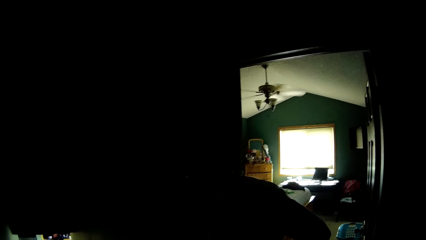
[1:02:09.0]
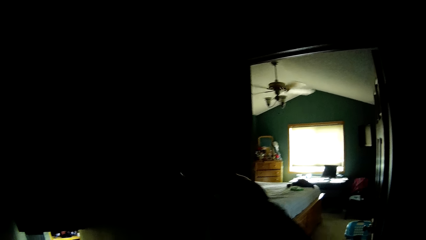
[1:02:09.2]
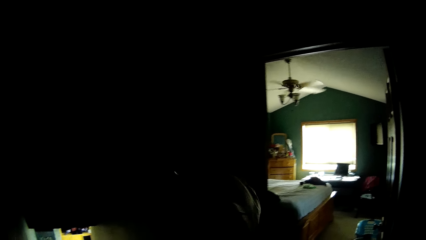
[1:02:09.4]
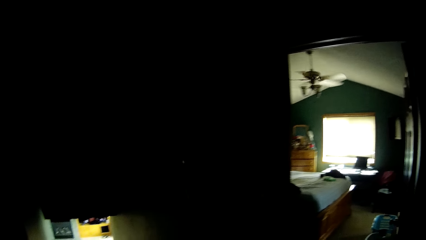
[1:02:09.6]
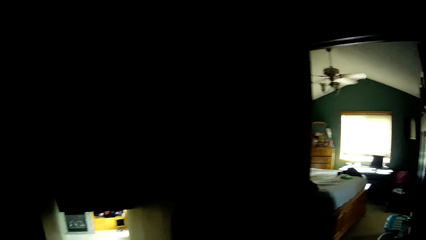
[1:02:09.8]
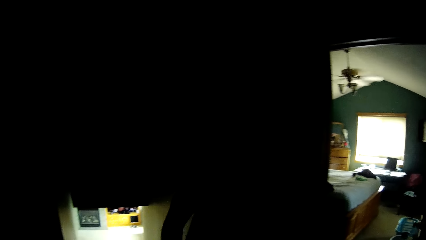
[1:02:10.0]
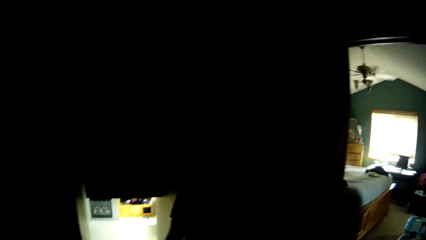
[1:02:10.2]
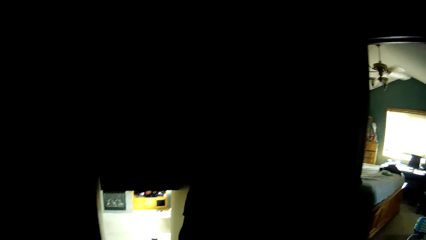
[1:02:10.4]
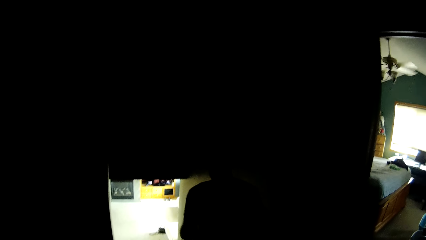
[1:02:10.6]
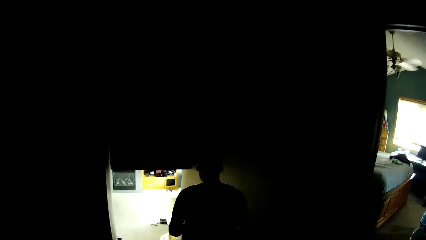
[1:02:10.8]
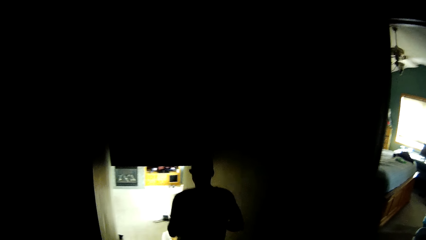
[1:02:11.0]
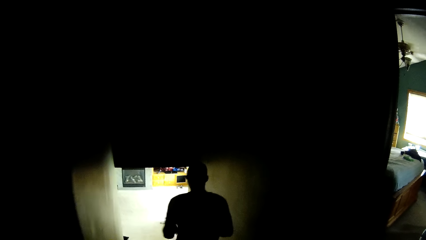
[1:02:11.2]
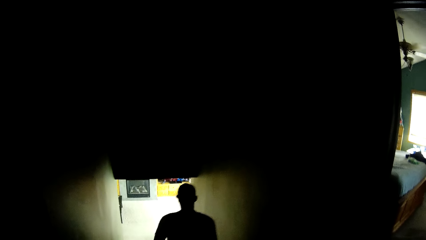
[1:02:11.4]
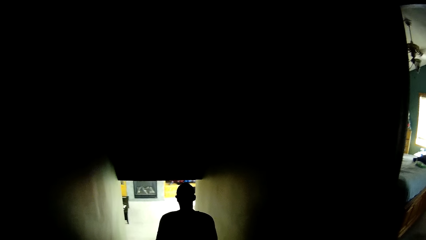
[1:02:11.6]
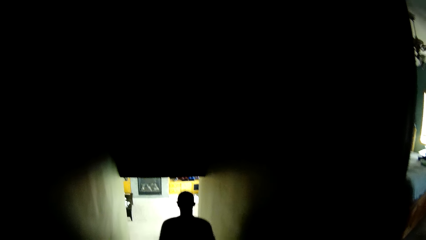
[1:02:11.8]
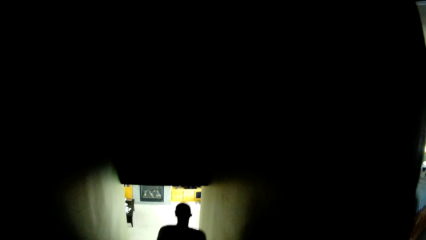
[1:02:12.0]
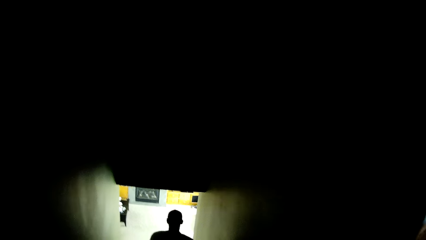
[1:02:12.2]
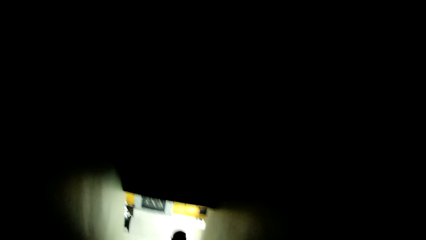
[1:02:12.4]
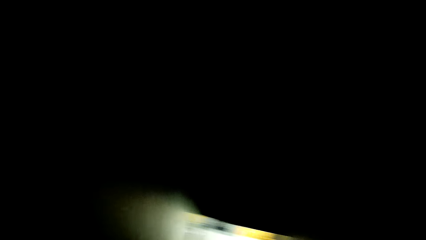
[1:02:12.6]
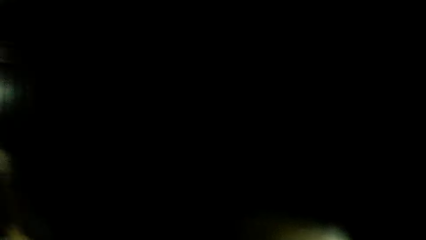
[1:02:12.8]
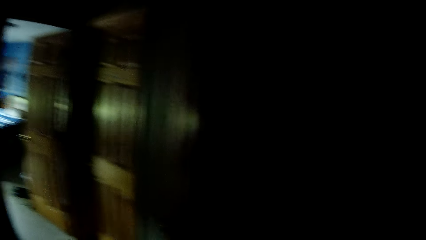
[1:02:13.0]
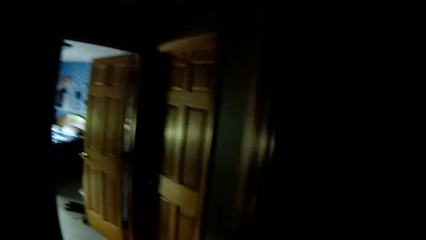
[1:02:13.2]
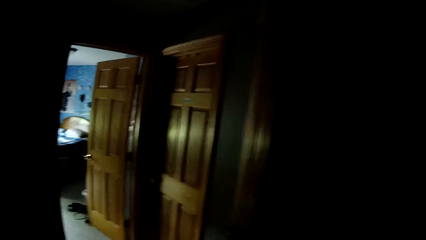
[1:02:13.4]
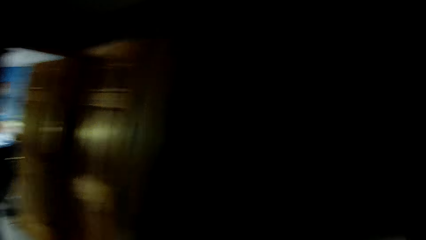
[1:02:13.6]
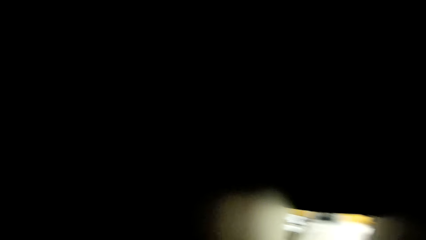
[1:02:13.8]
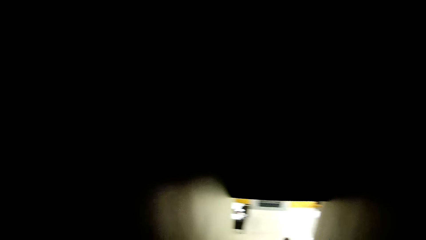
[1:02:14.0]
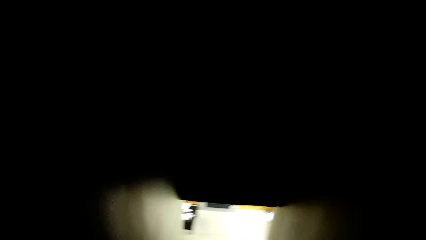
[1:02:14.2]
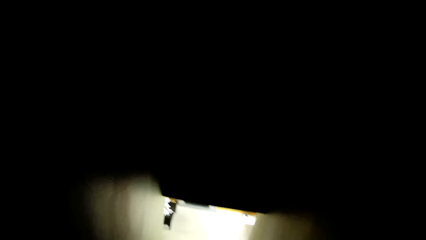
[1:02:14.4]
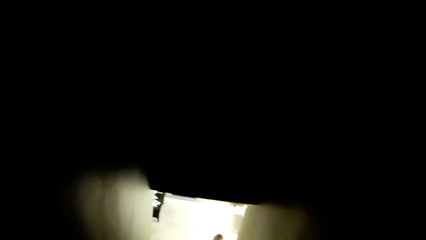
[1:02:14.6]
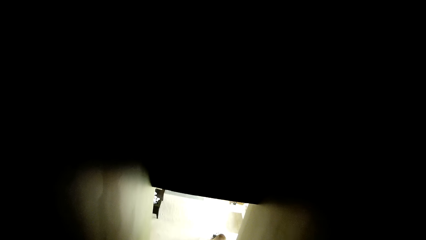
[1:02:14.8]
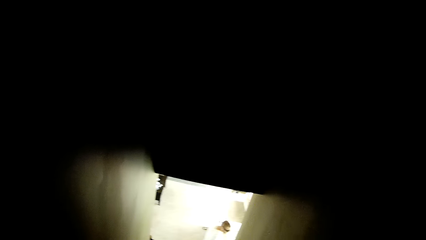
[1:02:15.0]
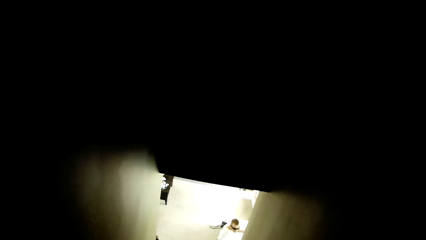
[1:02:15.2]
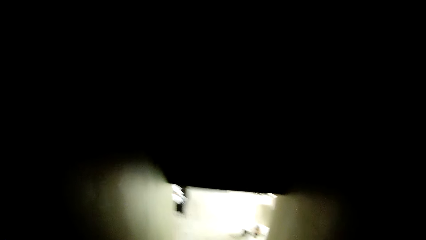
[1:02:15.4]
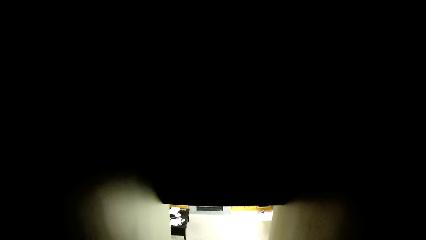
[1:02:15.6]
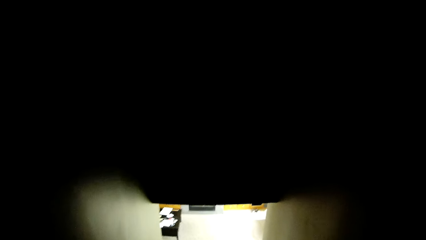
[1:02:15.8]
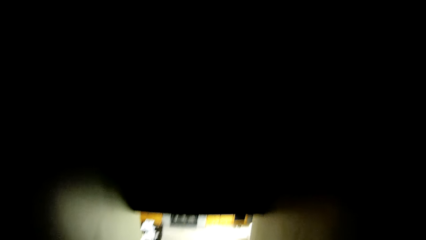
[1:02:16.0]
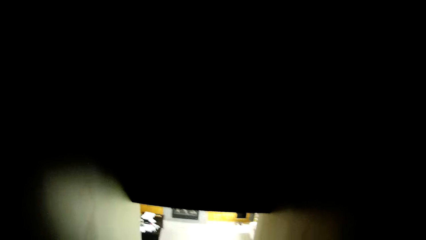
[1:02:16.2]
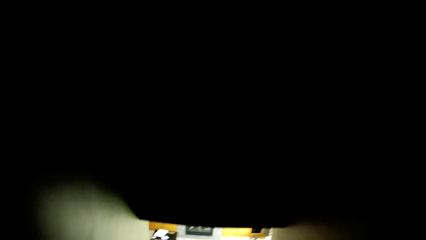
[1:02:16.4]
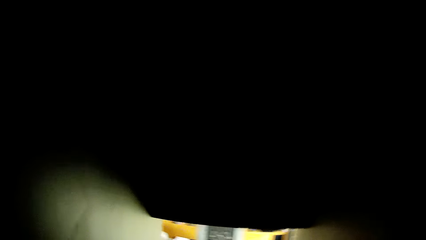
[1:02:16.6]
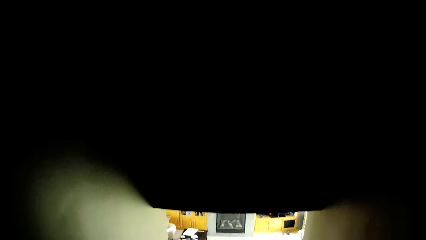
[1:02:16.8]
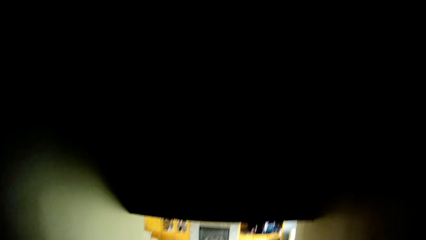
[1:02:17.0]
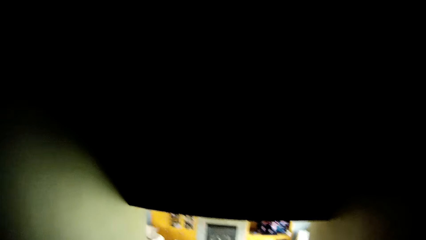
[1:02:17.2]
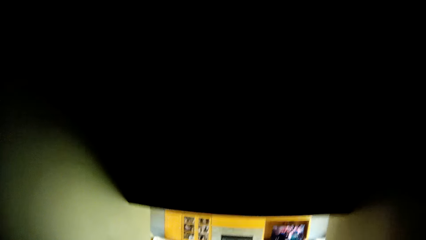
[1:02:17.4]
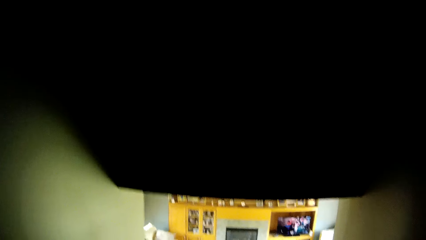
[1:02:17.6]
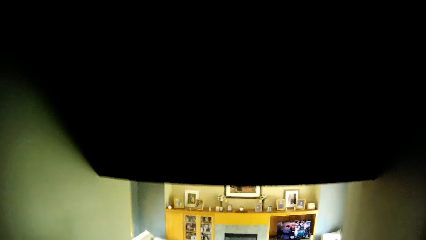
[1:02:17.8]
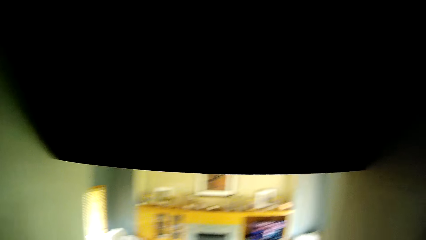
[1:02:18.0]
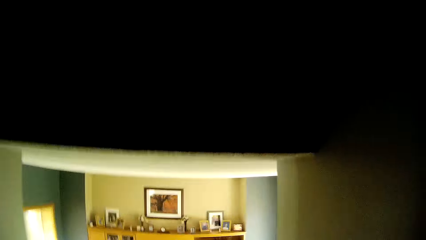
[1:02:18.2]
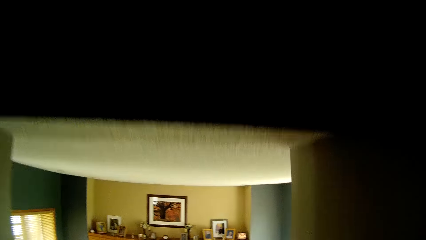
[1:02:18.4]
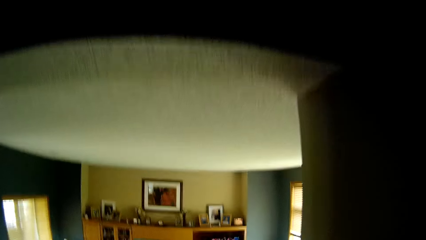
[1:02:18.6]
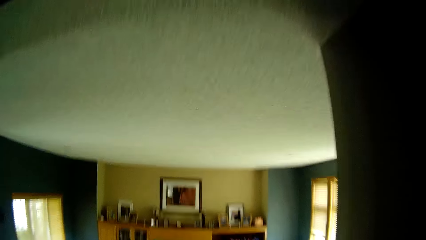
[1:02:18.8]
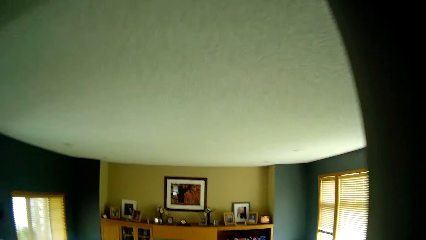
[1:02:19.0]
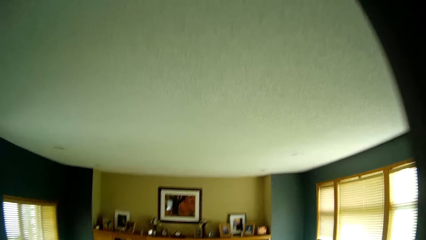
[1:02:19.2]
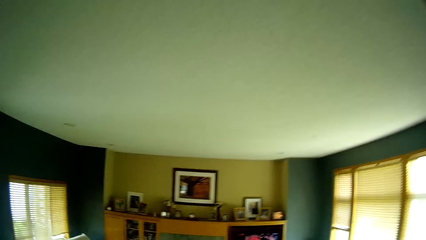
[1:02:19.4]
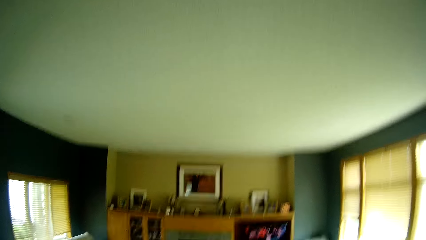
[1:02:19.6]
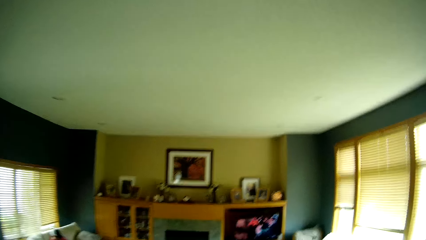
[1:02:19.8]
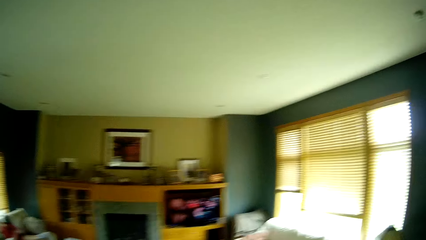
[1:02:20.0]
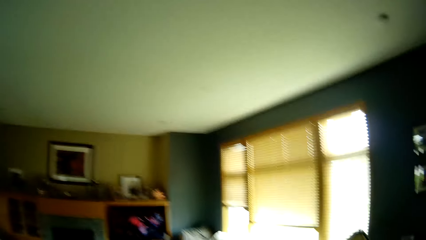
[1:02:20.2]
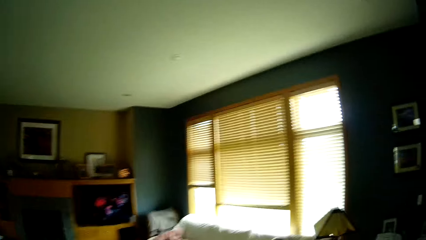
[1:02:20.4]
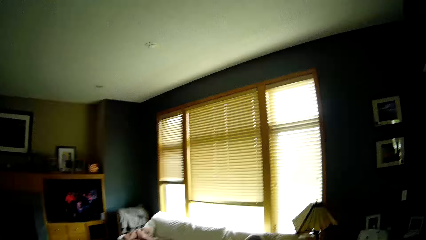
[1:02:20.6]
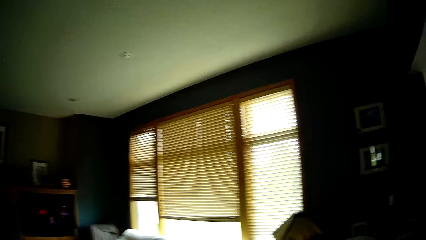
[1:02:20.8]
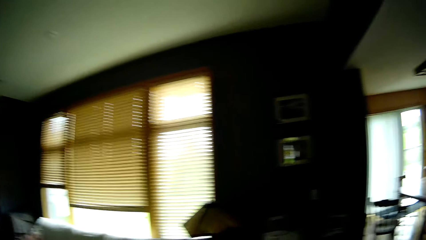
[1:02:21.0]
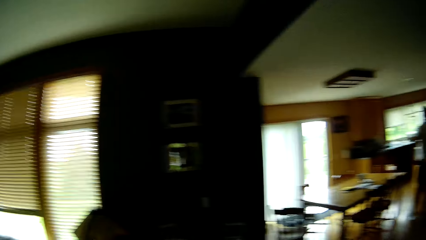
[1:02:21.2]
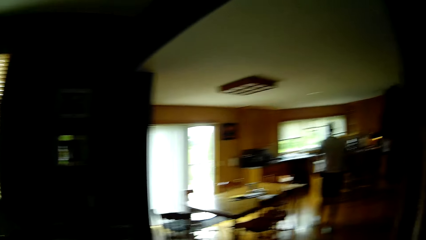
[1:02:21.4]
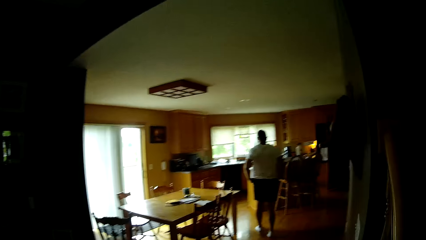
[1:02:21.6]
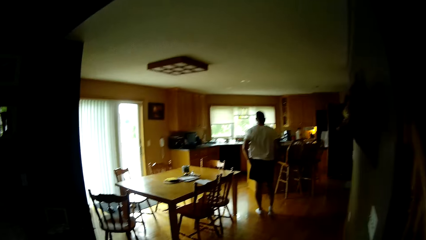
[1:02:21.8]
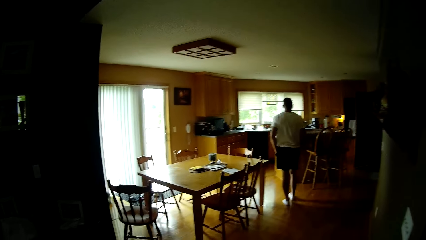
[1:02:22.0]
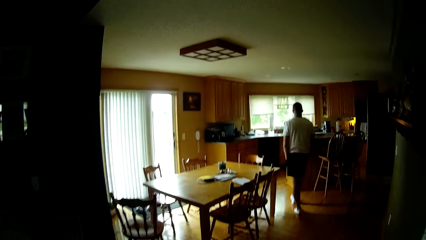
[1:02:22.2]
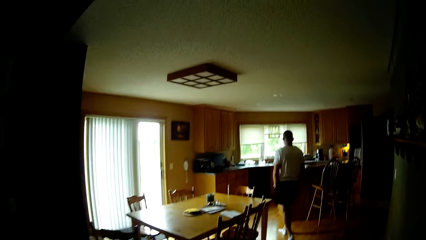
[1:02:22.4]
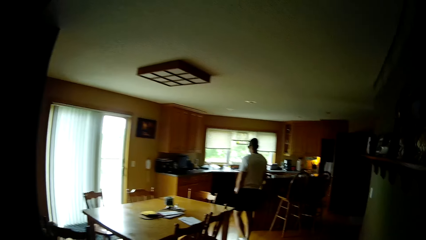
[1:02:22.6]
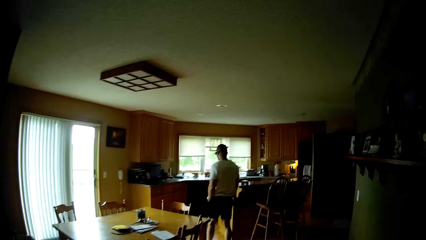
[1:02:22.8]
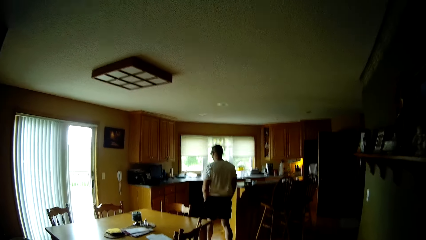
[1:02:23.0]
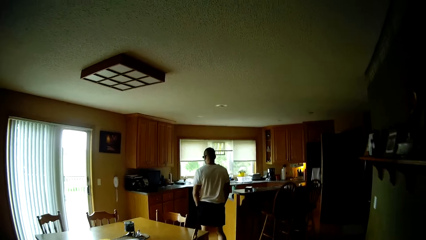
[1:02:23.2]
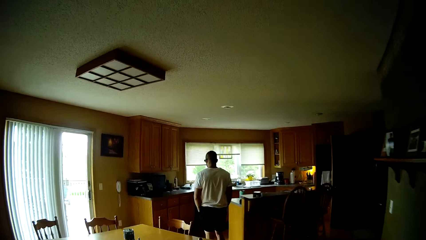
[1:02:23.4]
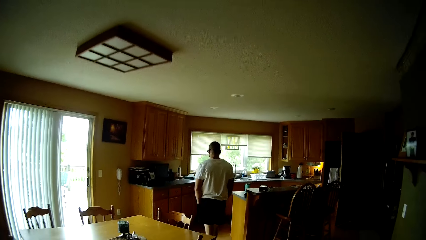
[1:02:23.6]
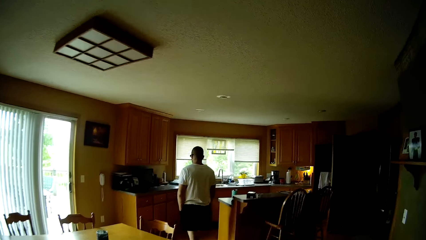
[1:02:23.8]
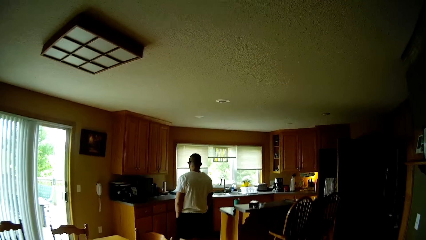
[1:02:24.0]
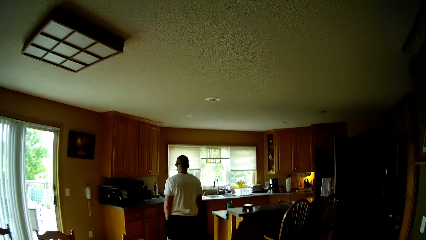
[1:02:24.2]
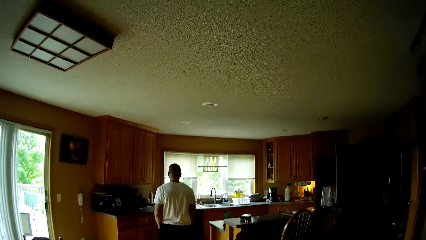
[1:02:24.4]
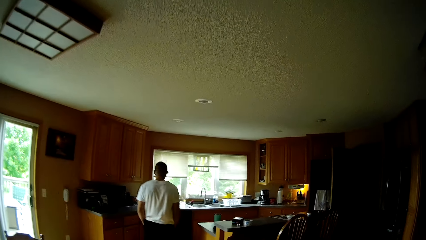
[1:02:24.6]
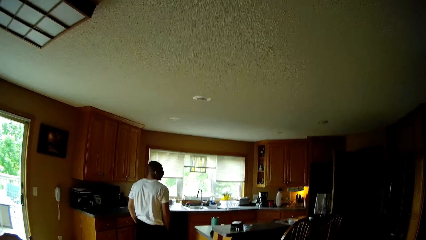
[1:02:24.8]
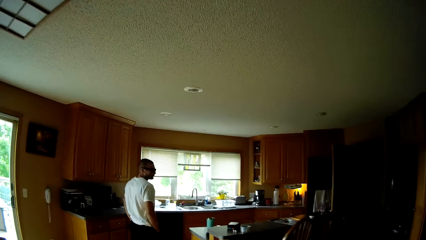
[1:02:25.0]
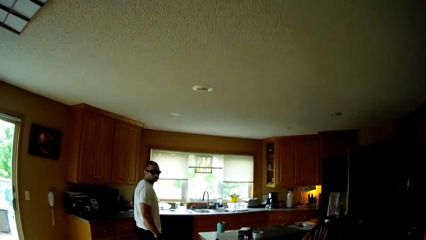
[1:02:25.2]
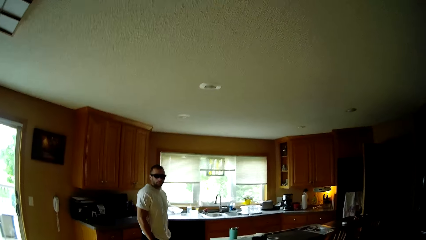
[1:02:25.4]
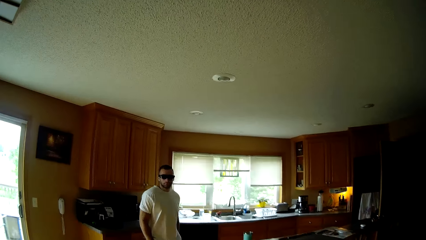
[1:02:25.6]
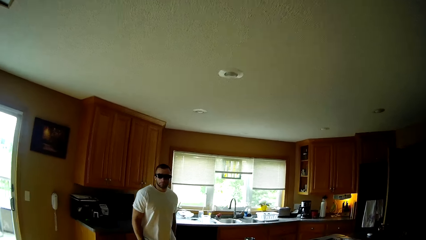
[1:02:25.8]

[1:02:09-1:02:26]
A man walks away from the camera wearer. The man descends the stairway. The camera wearer looks around. They descend the flight of stairs. They walk towards the man. The man enters the kitchen.
